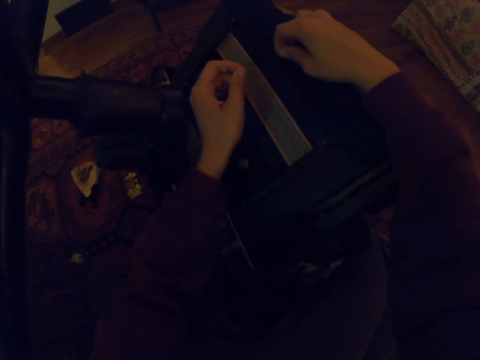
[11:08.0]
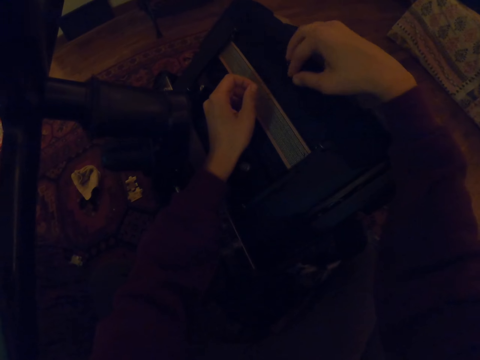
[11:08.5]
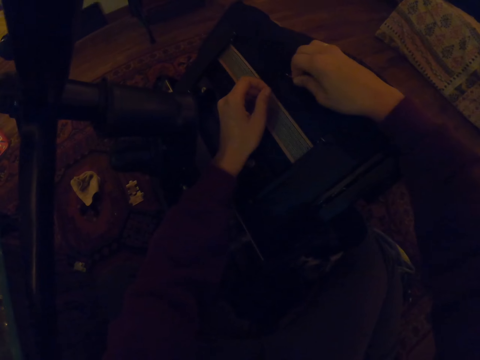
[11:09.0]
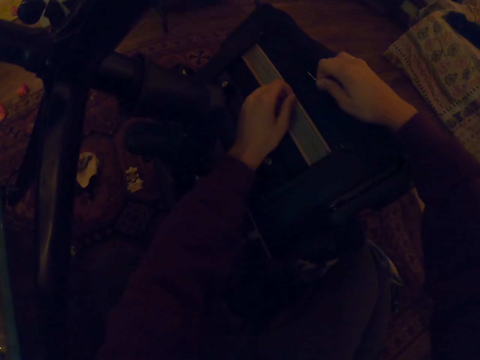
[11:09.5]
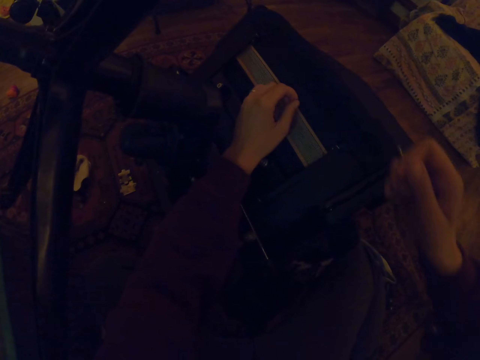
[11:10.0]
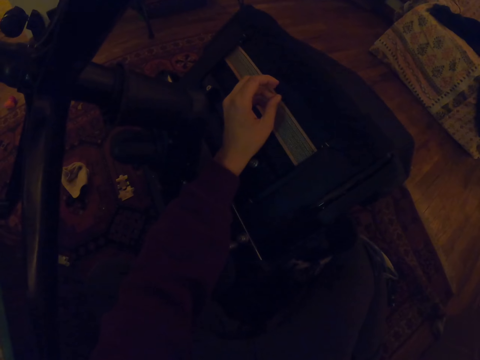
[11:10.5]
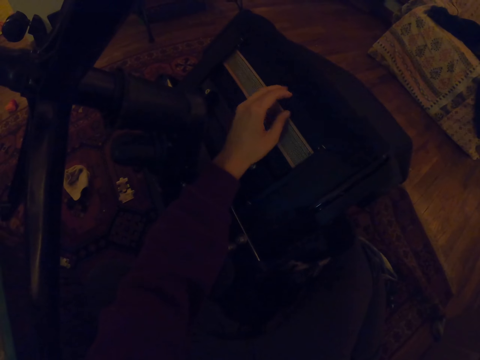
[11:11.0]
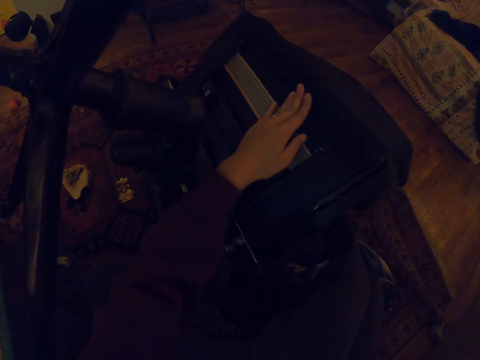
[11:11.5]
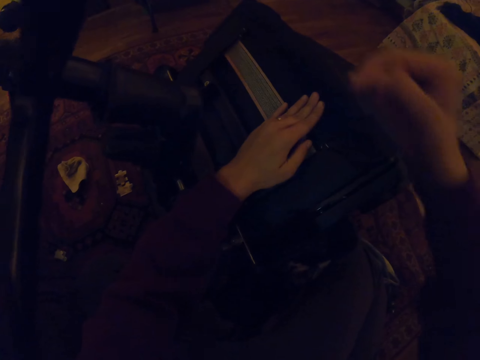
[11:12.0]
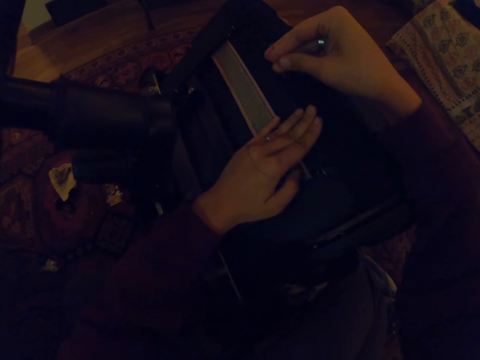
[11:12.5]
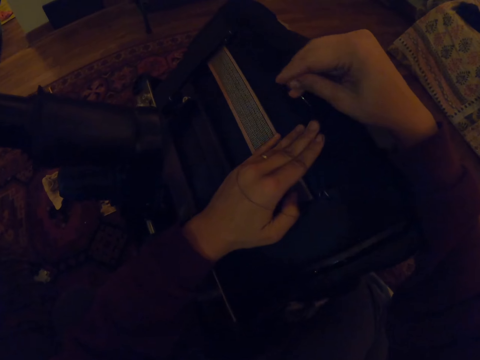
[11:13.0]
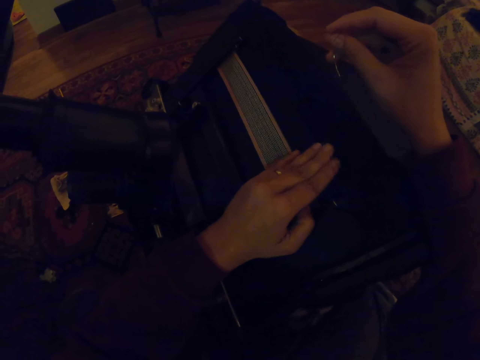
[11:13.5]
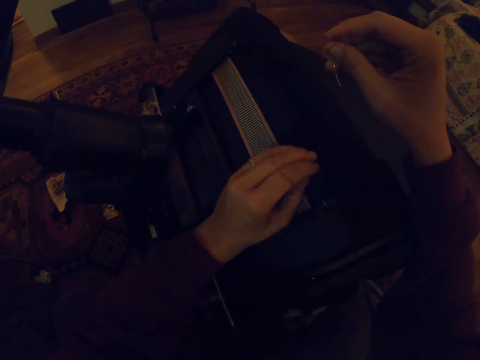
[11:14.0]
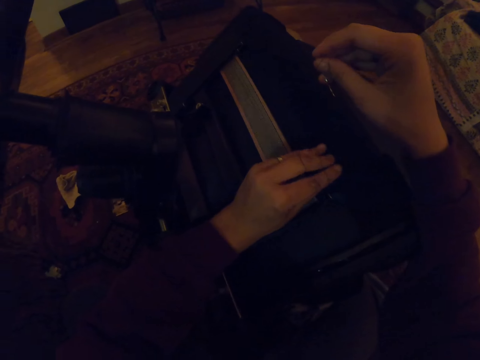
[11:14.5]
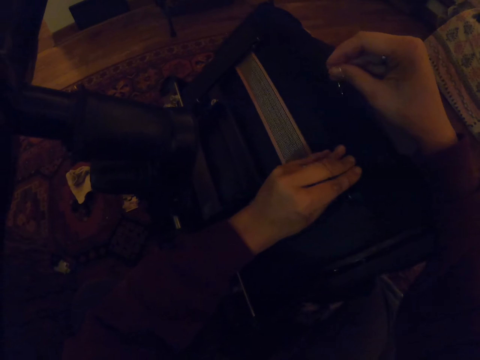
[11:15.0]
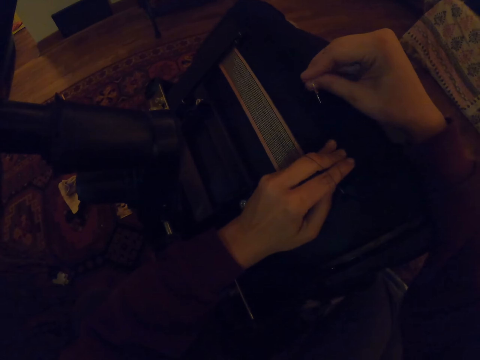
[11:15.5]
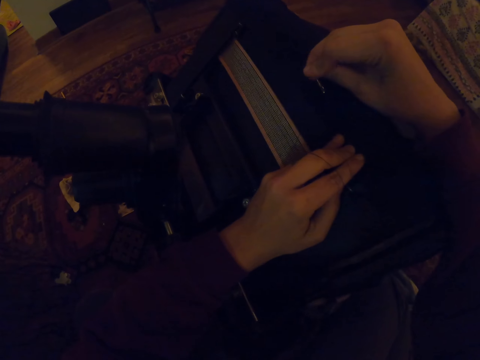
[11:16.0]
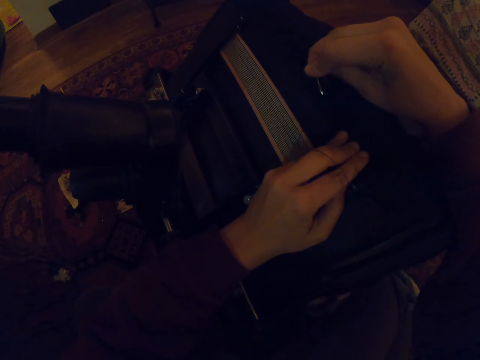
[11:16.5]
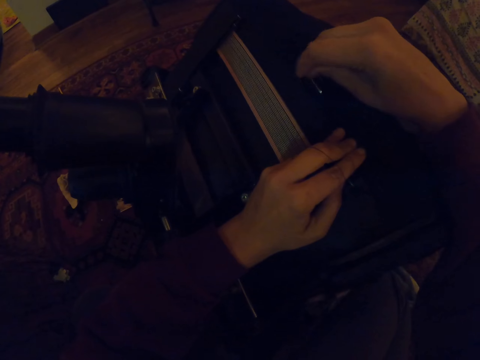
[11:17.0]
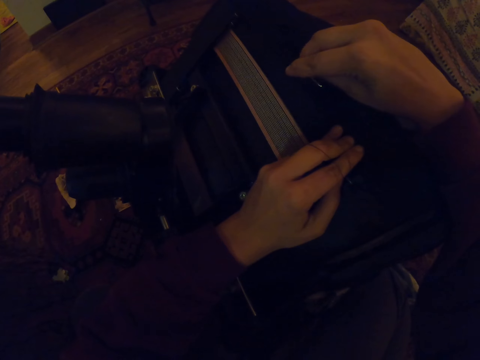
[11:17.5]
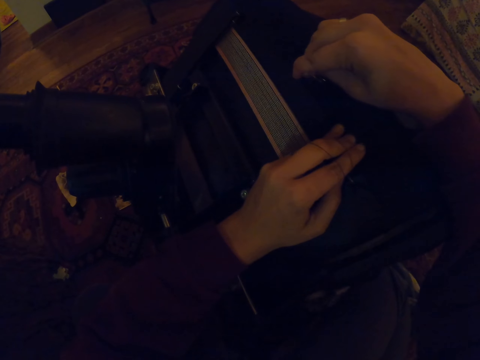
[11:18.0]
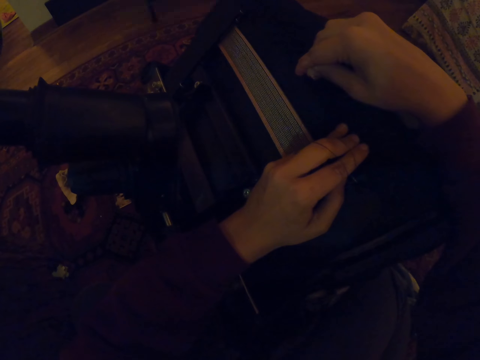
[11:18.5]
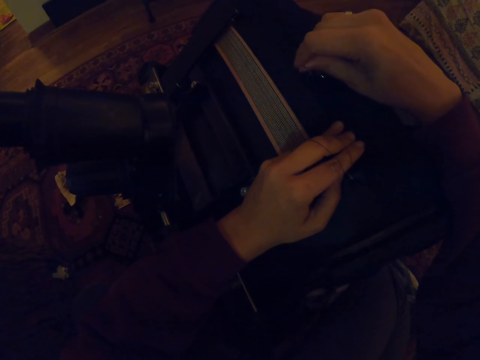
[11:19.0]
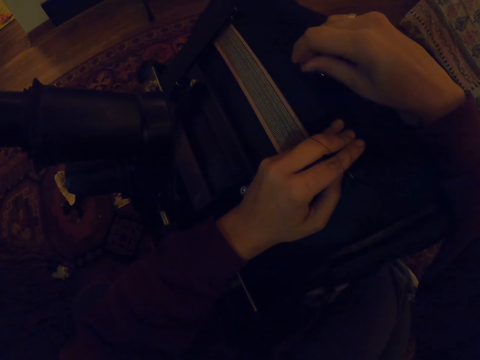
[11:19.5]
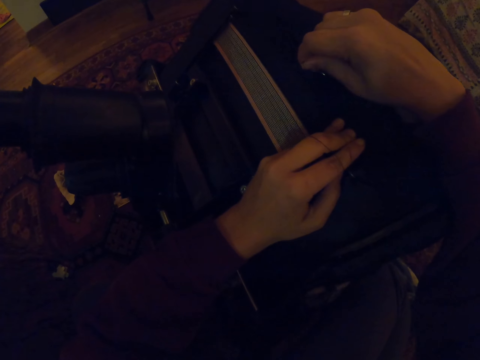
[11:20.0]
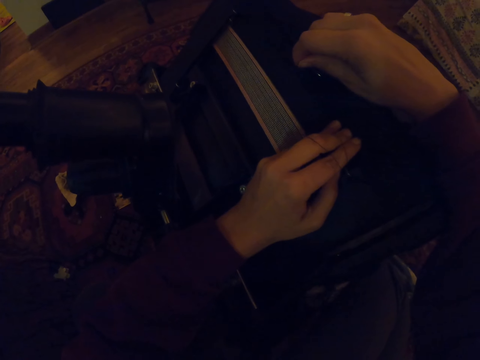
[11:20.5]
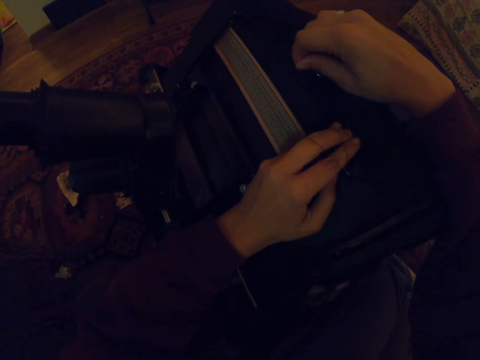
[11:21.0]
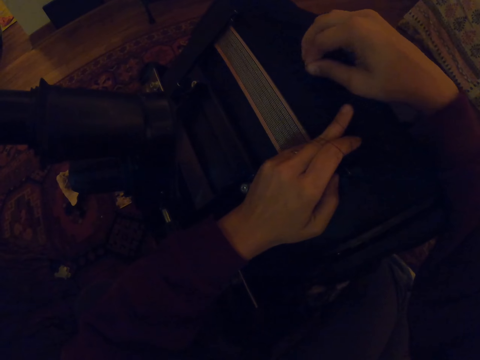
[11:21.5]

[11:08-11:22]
The camera wearer stretches the thread. They fix a curved hand needle.

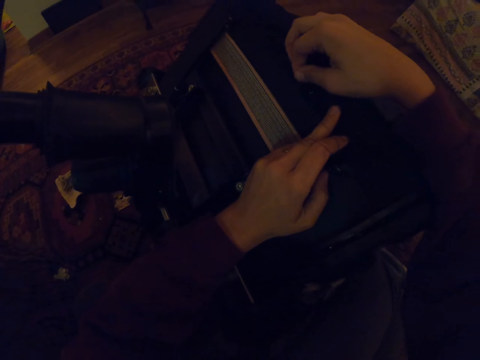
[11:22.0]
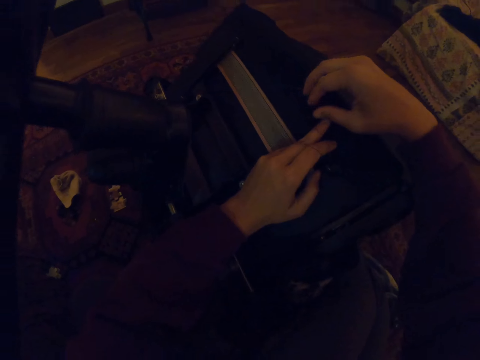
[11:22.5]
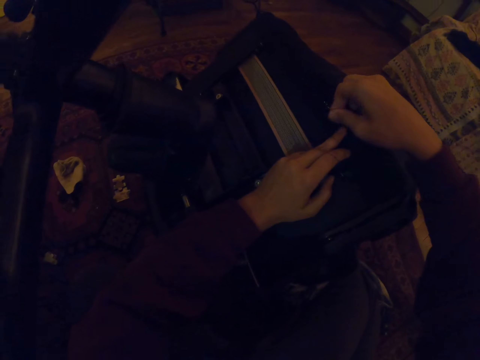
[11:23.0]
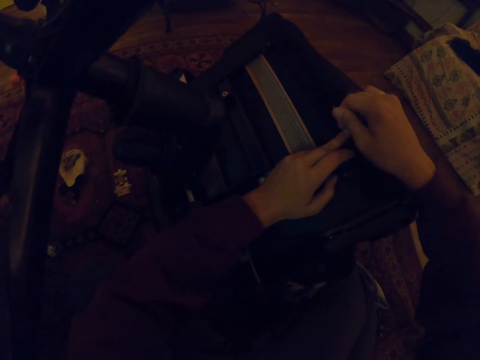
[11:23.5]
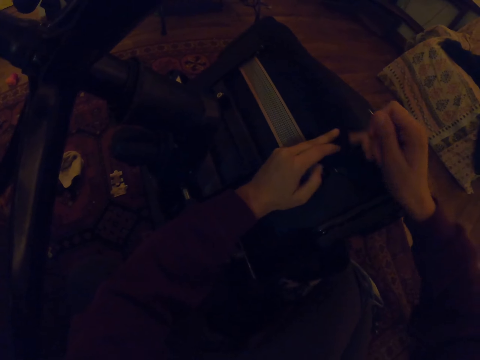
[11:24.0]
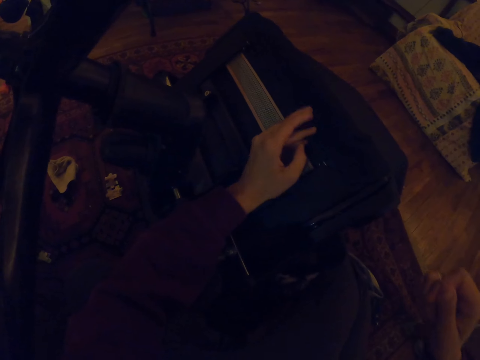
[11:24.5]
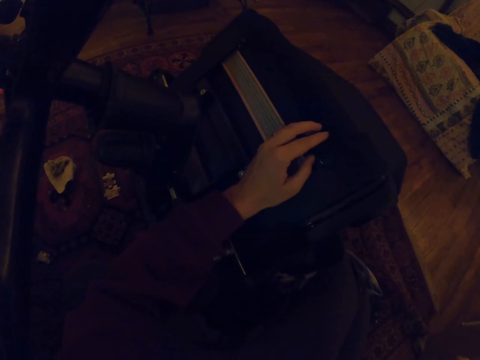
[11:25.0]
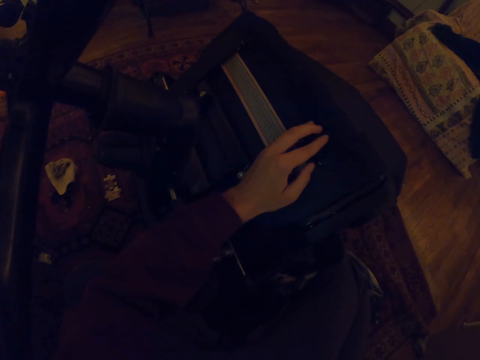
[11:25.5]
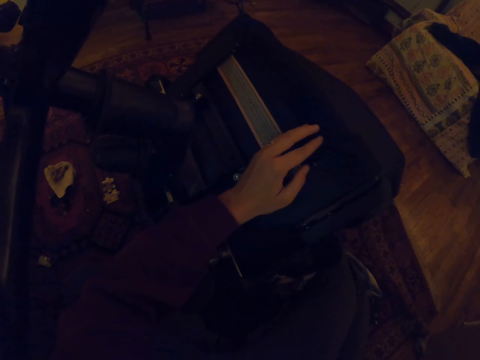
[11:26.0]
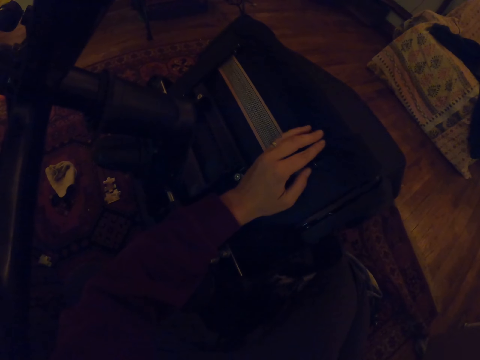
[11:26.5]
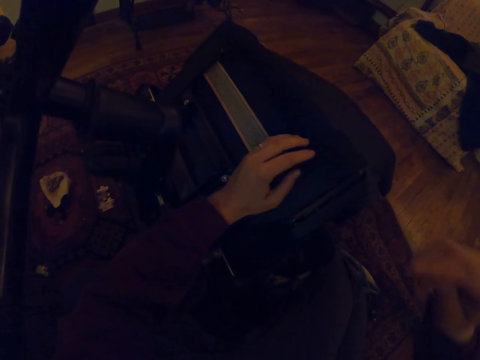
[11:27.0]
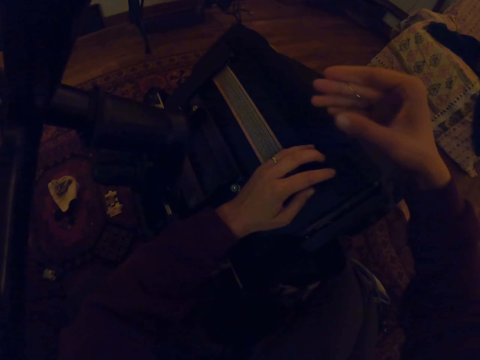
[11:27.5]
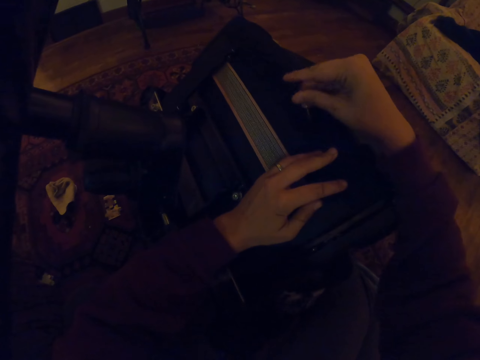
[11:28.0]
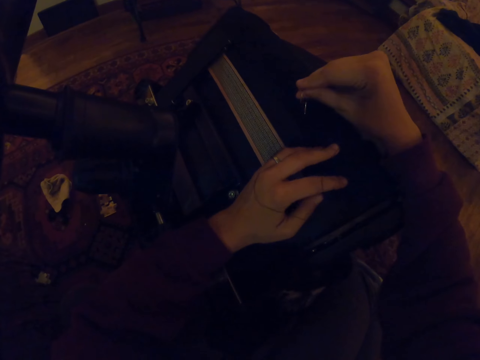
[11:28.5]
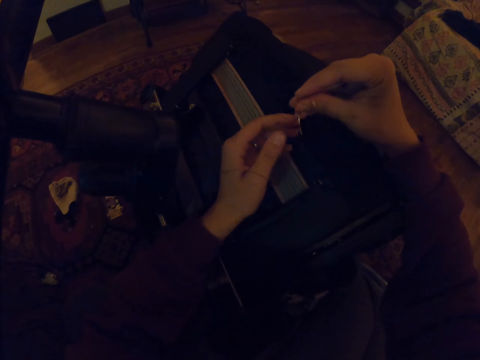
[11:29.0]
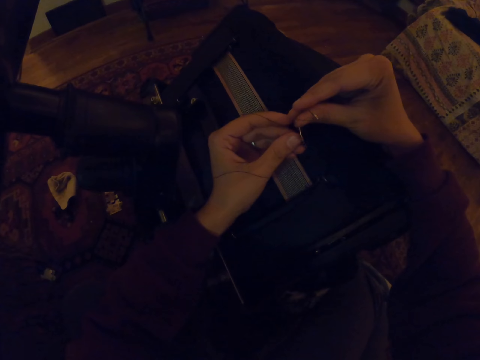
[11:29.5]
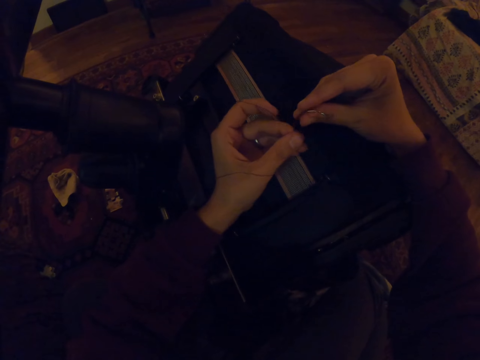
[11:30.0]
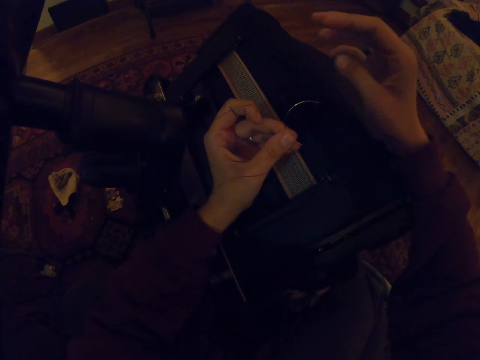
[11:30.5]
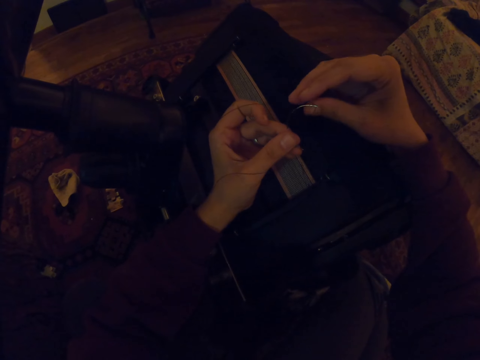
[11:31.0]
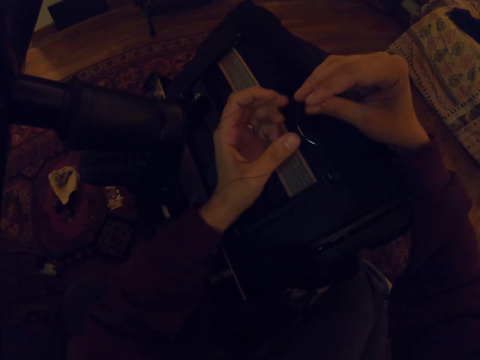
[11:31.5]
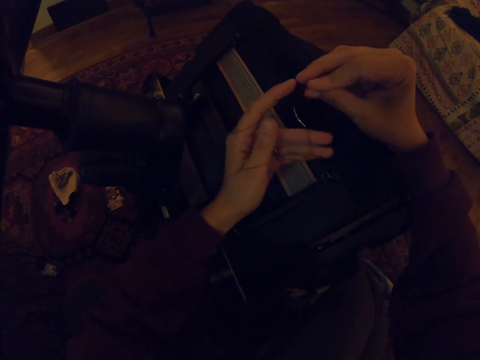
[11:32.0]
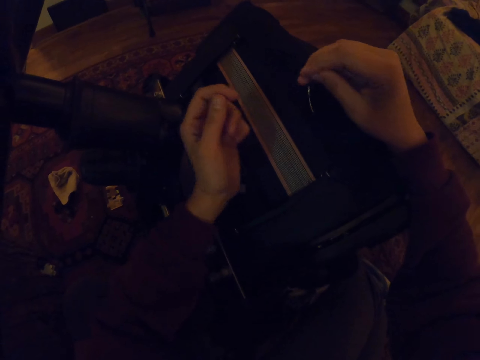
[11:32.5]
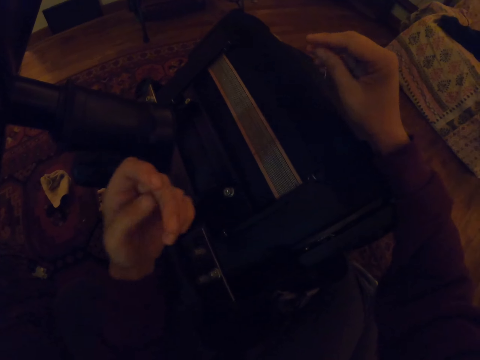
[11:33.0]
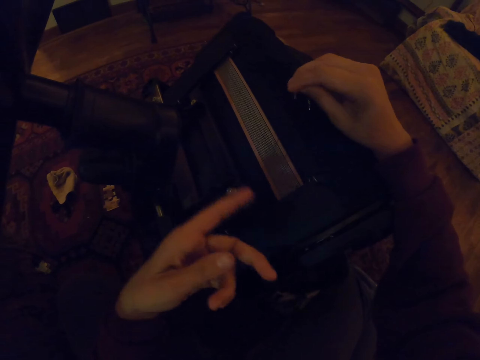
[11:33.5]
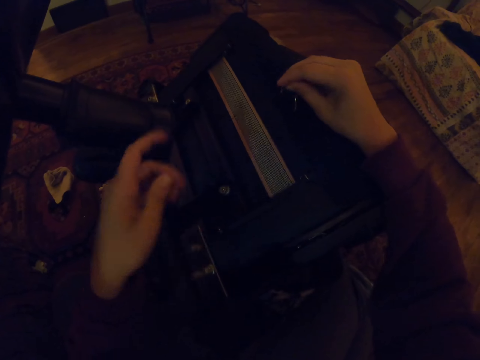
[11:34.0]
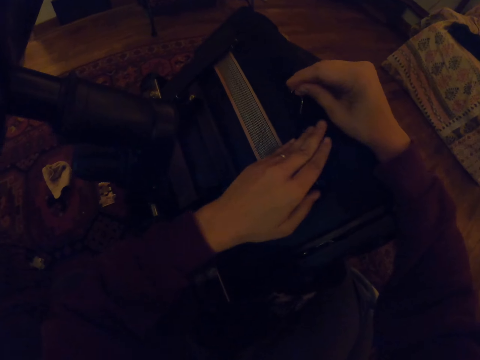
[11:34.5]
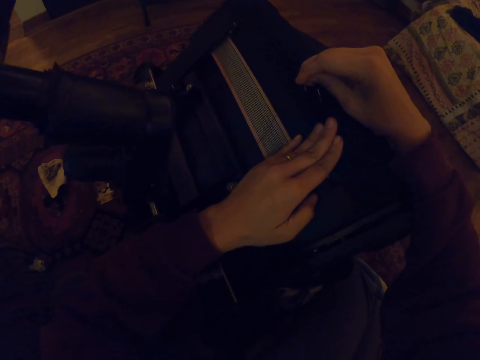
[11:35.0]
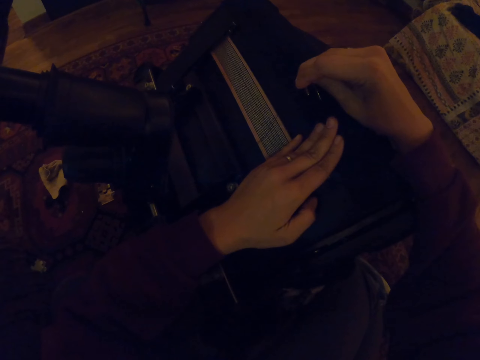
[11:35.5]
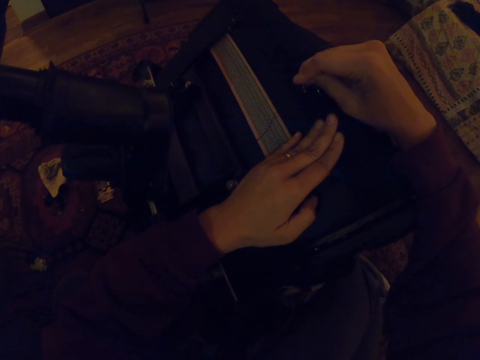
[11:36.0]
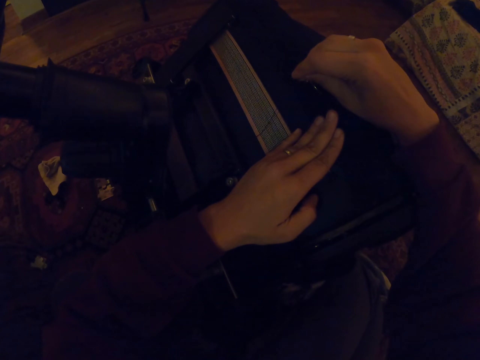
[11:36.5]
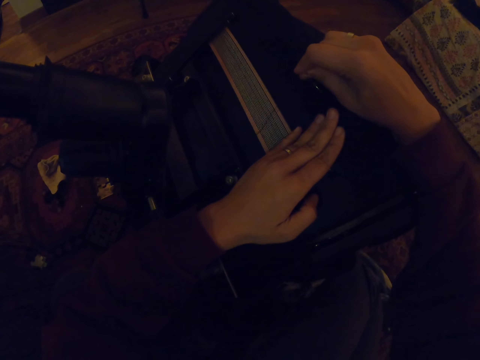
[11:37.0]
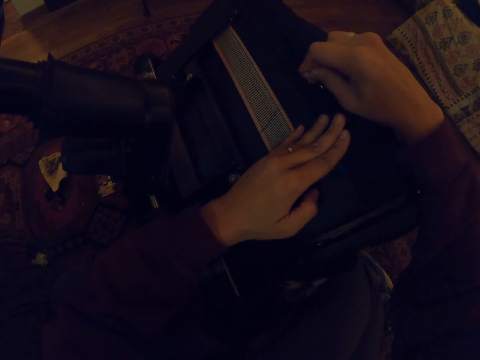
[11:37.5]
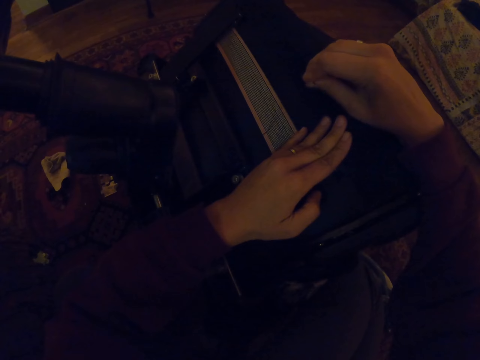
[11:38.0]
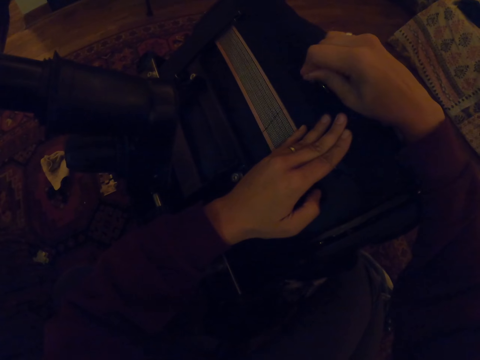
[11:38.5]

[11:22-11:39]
The camera wearer stretches the thread. They touch the curved hand needle with hands. They fix the curved hand needle.
